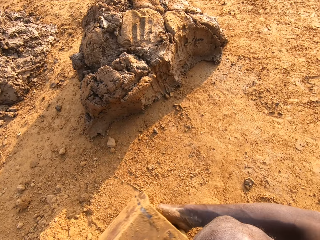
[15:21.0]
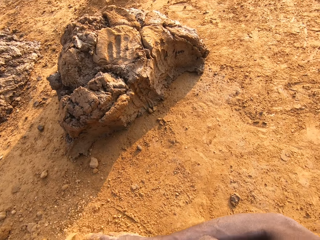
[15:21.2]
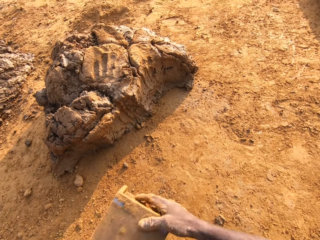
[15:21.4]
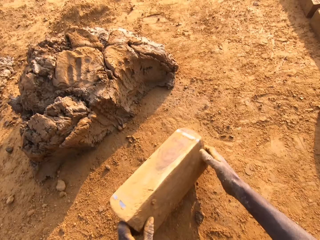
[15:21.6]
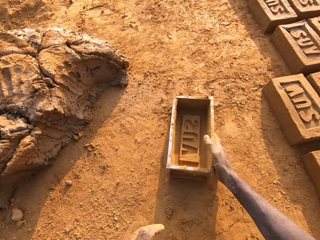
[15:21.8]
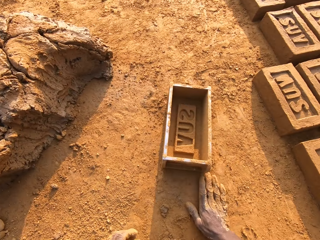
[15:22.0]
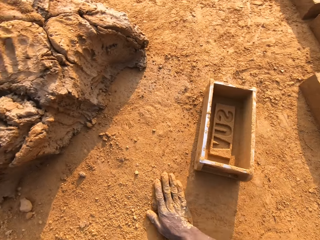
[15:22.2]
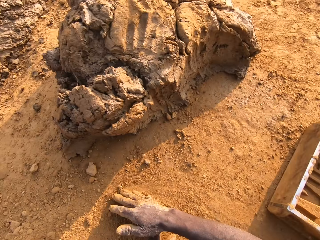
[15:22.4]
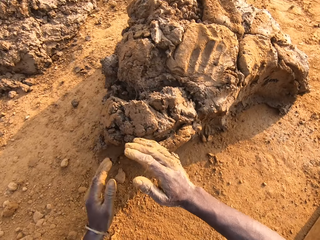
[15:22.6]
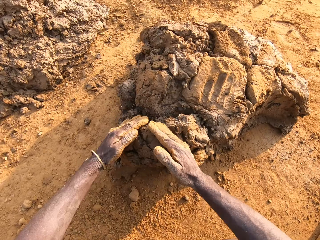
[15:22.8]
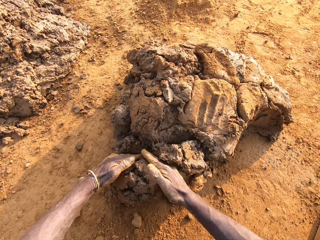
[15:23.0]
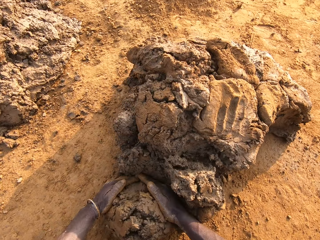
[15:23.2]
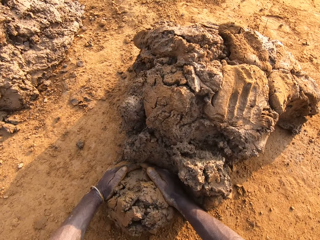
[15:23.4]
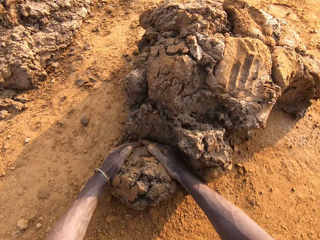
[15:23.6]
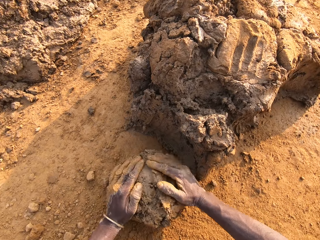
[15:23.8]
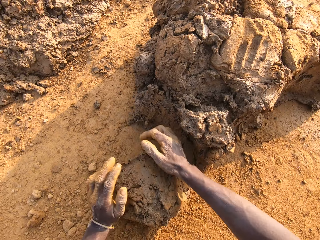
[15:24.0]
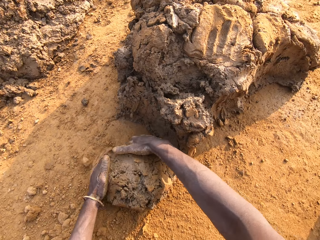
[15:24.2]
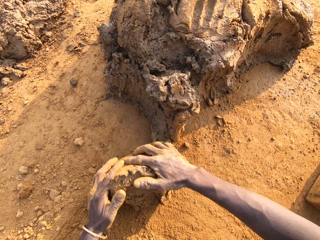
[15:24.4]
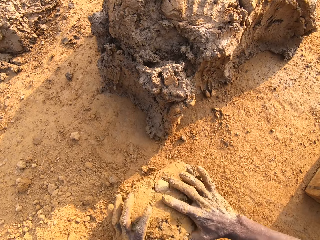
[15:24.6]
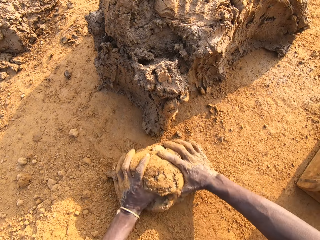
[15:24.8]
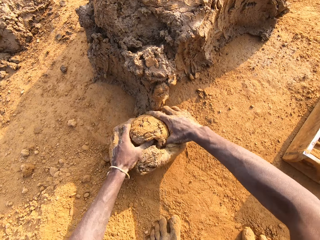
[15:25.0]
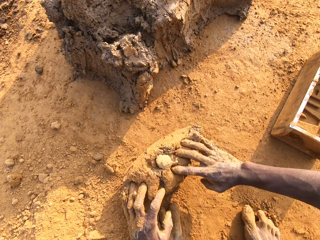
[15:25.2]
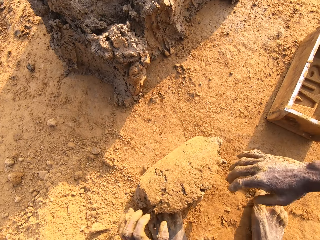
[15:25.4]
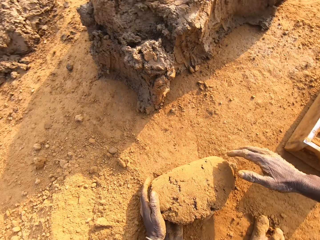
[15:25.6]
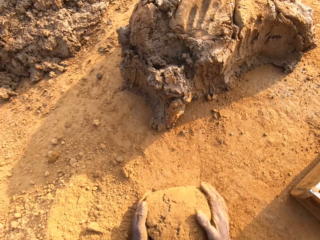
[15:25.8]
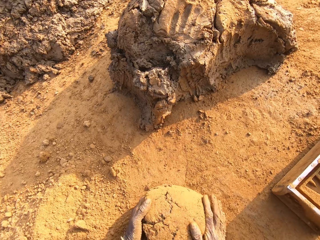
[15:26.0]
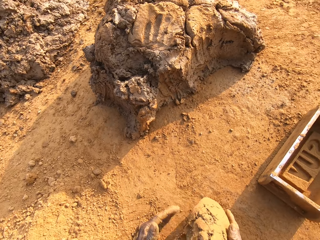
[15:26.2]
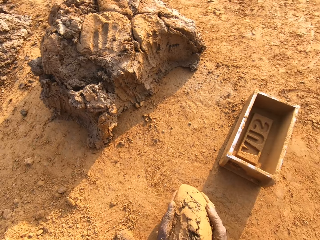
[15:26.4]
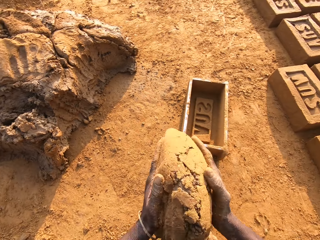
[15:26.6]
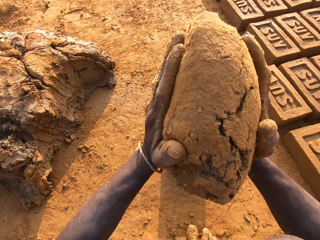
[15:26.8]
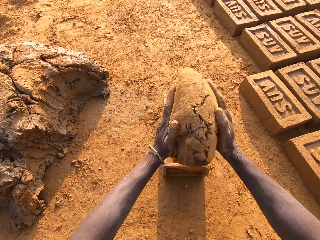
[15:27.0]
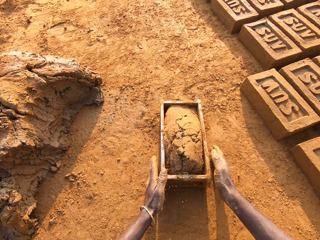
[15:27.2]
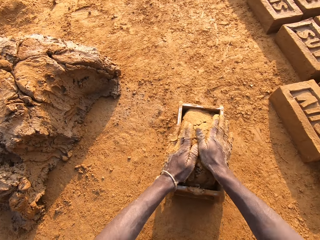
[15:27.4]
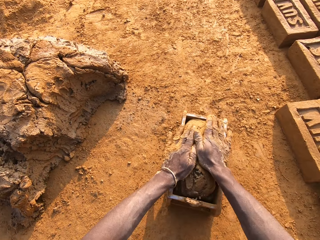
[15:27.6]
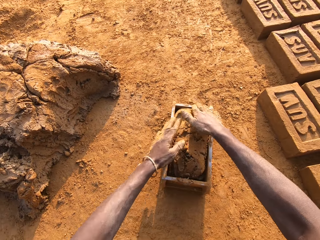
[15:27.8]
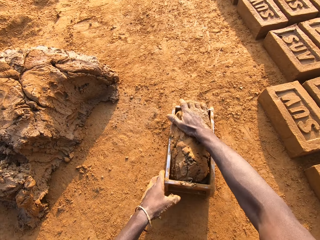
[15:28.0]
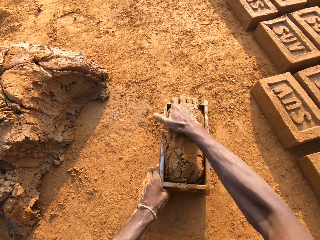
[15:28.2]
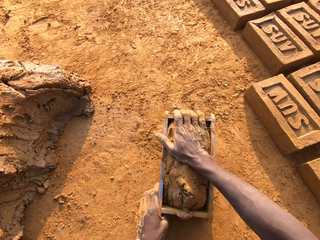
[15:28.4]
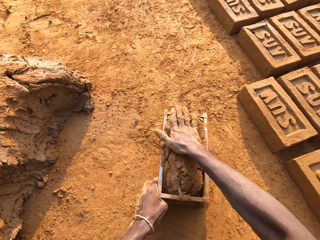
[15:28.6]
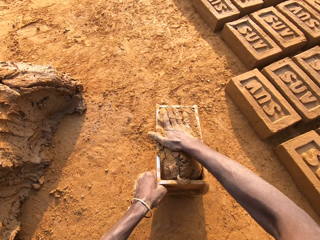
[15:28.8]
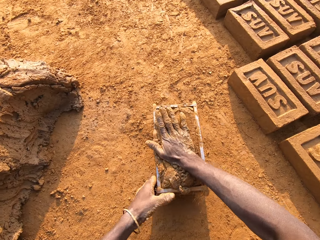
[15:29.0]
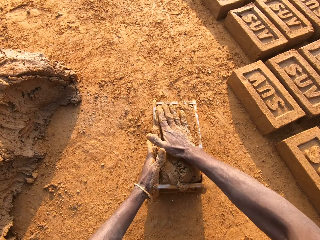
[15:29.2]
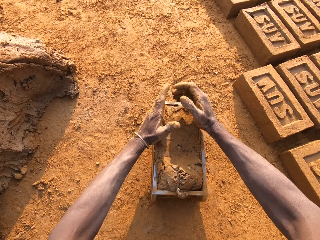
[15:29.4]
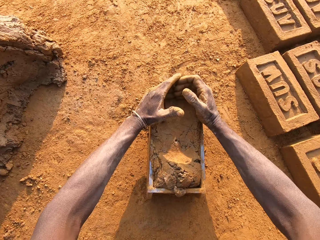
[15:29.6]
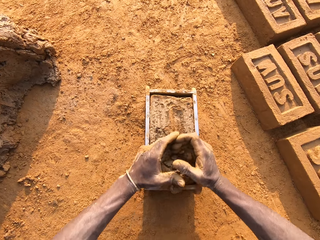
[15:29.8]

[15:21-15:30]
The camera wearer pours the soil on the ground. He removes the sand from the iron brick mold. He drops the iron brick mold on the ground. He spreads the dry soil on the ground. He puts mud in the brick mould. He cuts a portion of the concrete from the heap of concrete on the ground with his two hands. He mixes the concrete on the ground with his hands. He drops the concrete in his hand in the iron brick mold.

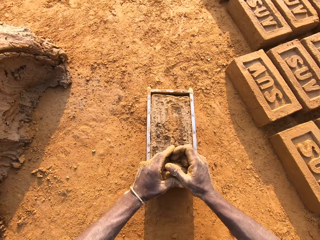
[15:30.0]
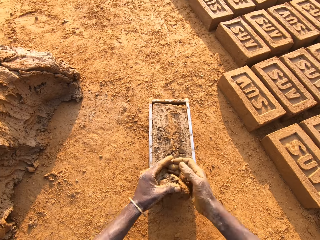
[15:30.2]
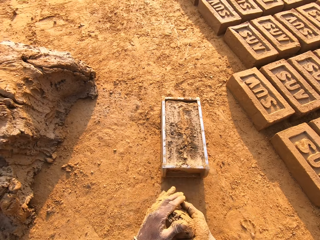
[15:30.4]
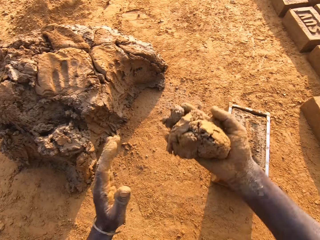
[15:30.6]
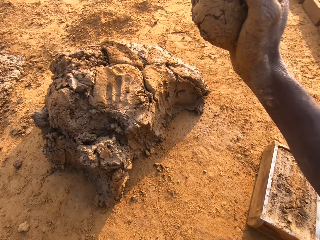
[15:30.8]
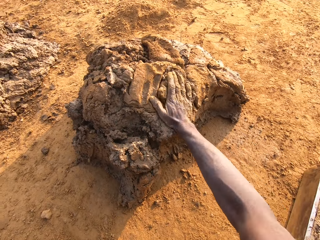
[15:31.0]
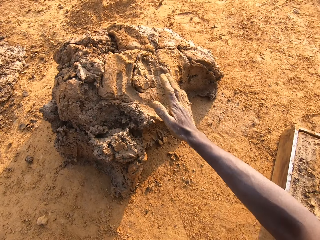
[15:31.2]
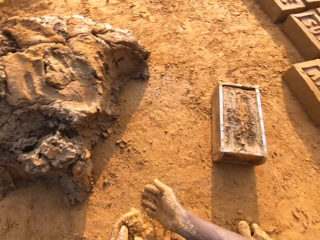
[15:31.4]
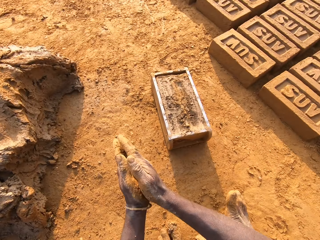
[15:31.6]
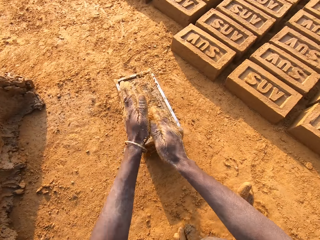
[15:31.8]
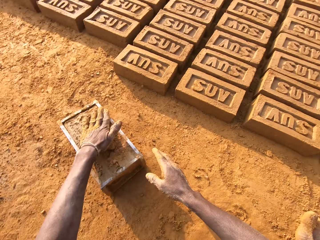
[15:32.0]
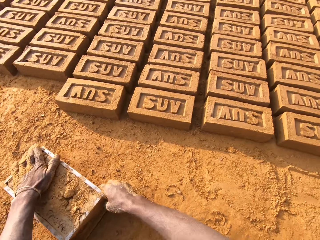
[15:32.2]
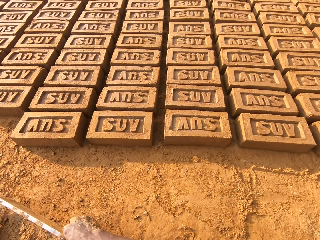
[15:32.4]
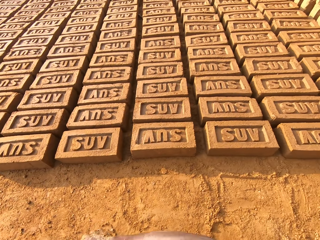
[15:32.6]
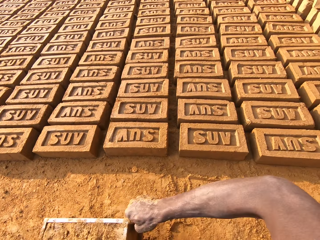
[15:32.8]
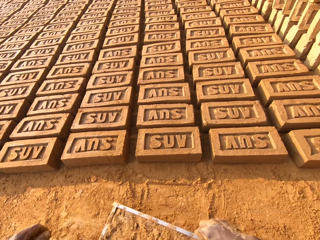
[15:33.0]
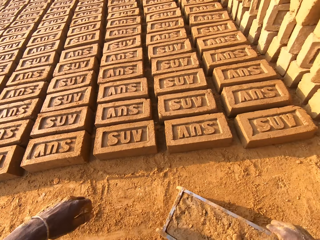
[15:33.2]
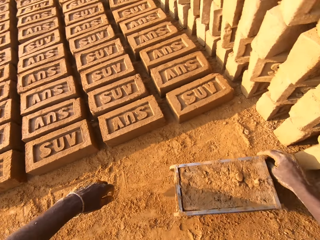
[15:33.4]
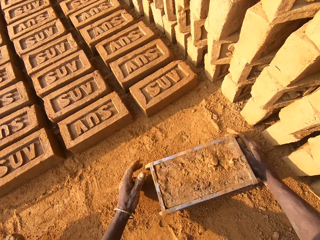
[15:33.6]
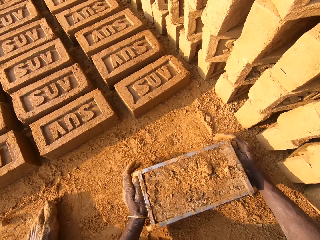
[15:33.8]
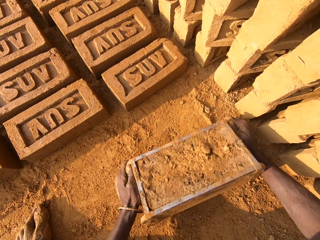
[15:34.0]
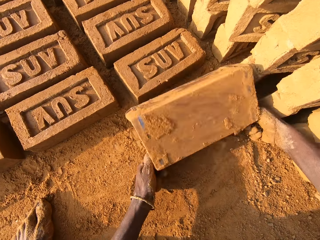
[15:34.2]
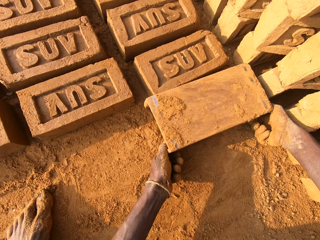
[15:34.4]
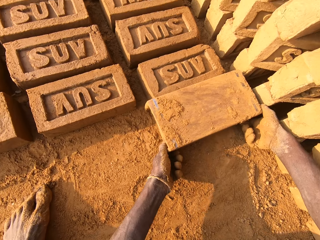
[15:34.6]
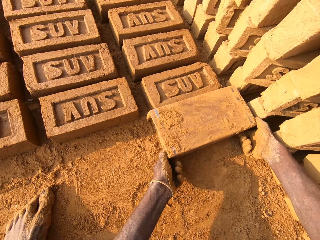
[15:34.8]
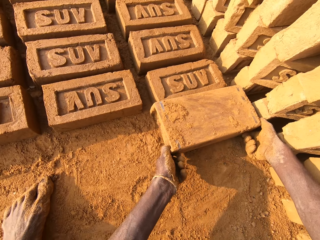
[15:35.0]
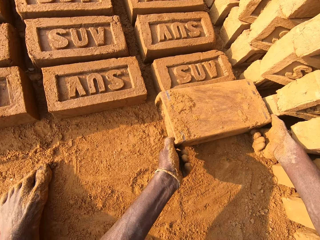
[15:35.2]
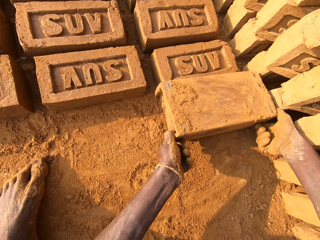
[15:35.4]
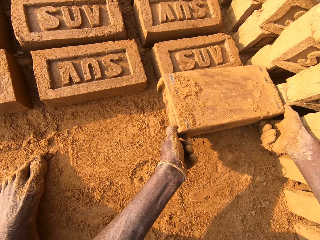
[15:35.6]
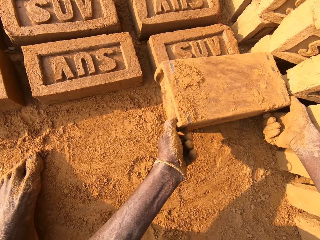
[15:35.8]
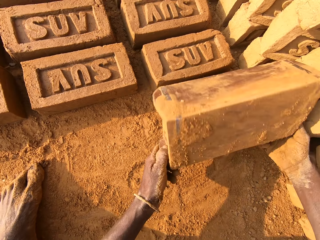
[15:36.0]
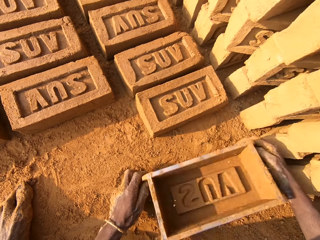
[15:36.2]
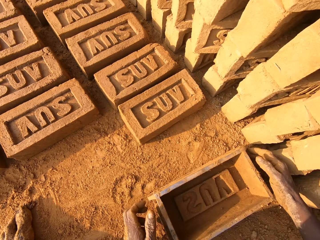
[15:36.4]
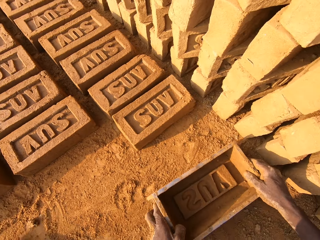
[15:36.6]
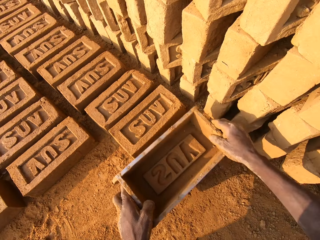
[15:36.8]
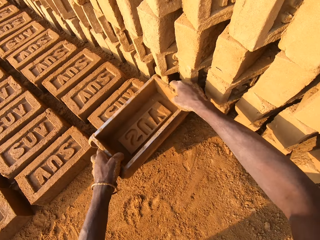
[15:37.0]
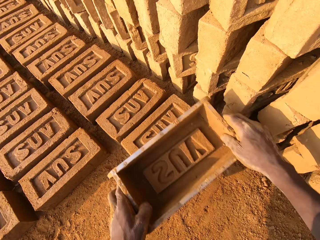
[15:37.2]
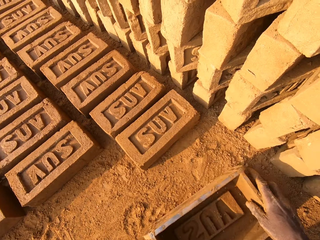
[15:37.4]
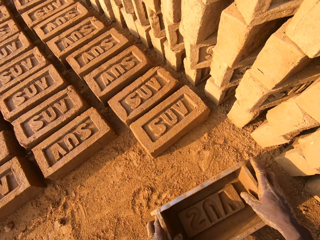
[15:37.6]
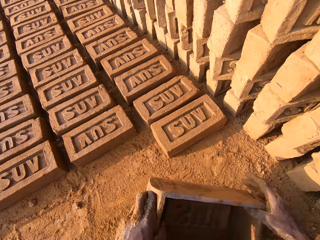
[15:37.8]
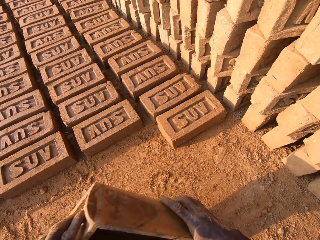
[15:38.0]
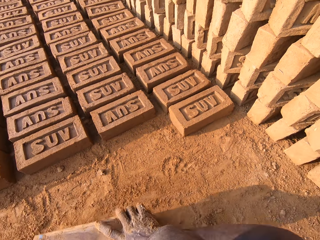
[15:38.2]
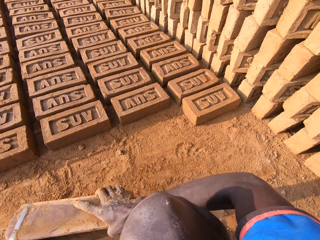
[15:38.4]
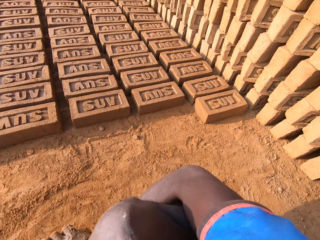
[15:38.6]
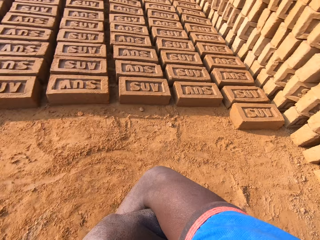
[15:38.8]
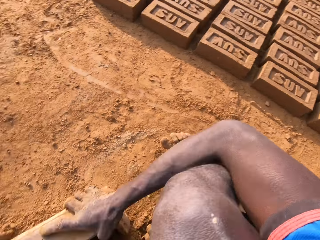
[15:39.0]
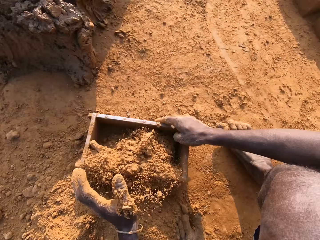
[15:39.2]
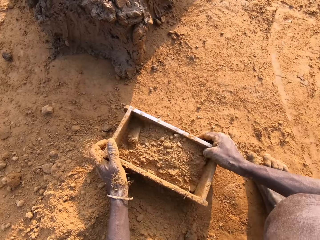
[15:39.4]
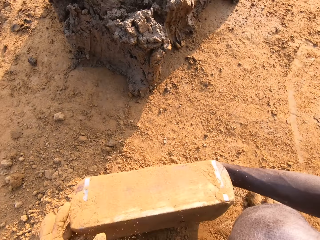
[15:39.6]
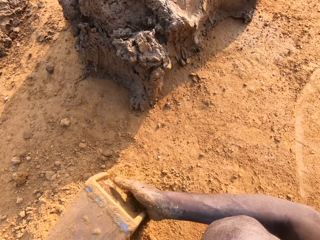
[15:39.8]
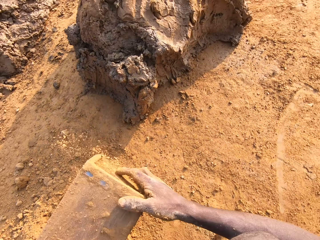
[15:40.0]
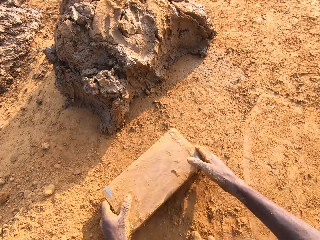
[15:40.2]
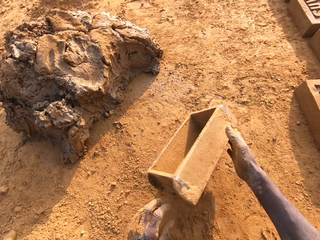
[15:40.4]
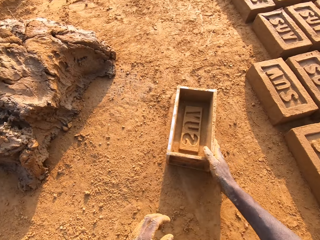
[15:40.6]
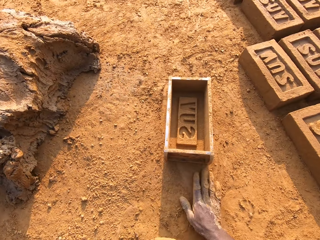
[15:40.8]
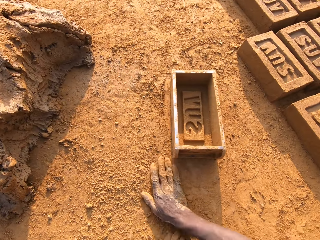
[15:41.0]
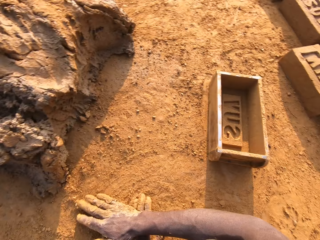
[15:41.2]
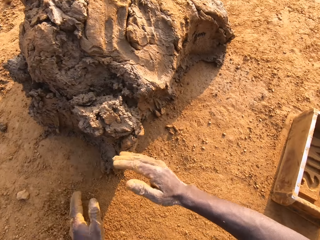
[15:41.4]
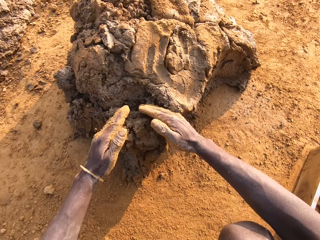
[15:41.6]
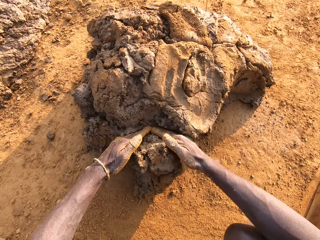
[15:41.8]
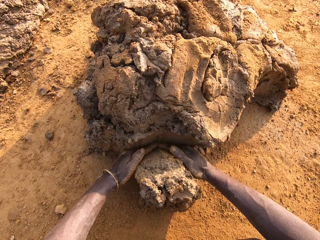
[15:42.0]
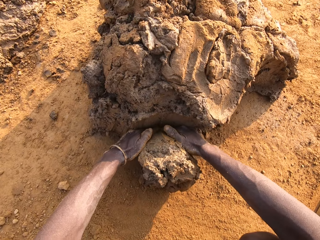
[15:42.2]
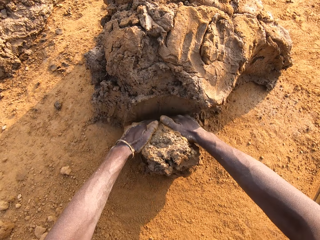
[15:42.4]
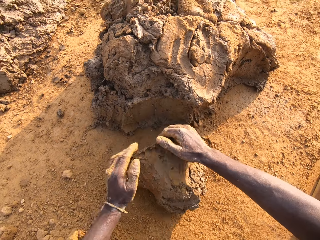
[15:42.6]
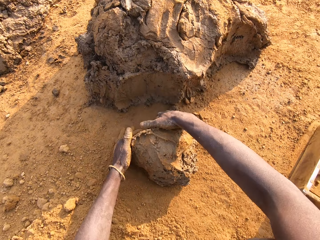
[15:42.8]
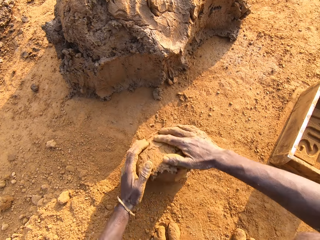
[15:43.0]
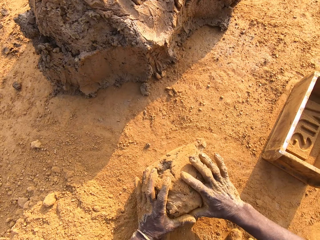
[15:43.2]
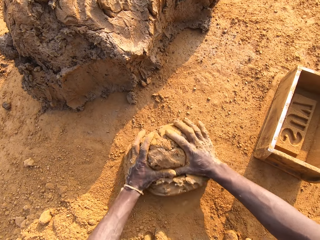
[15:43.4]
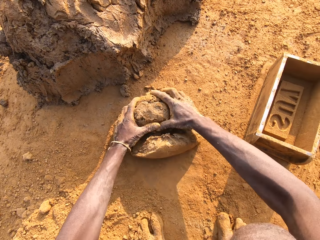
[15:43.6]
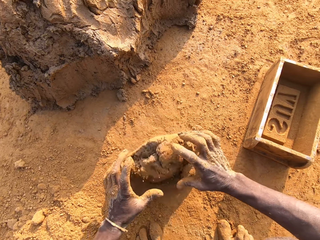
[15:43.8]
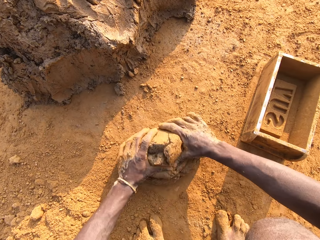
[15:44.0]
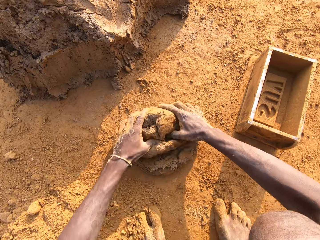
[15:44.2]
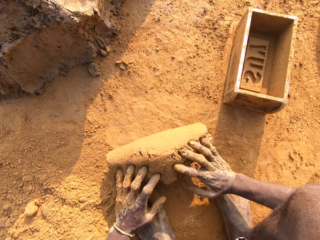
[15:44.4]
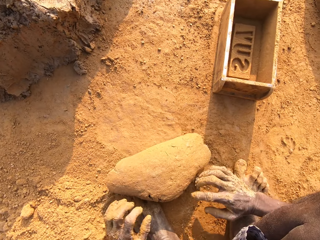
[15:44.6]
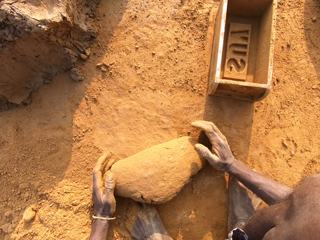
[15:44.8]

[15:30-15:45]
The camera wearer removes the excess concrete from the iron brick mold. He drops the excess concrete on the heap of concrete on the ground. He puts dry soil on the mud in the brick mould. He carries the iron brick mold from the ground with his hands. He pulls the brick mould on the ground. He drops the iron brick mold beside other bricks on the ground. He moulds the brick. He turns the iron brick mold on the ground. He drops the iron brick mold on the ground. He hits the brick with the iron brick mold in his hands. He drops the iron brick mold on the ground. He pours sand or dry soil into the iron brick mold with his left hand. He pours the soil on the ground. He removes the sand from the iron brick mold. He drops the iron brick mold on the ground. He spreads the dry soil on the ground. He puts mud in the brick mould. He cuts a portion of the concrete from the heap of concrete on the ground with his two hands. He mixes the concrete on the ground with his hands.
